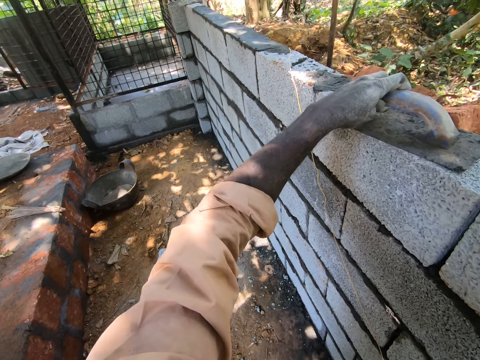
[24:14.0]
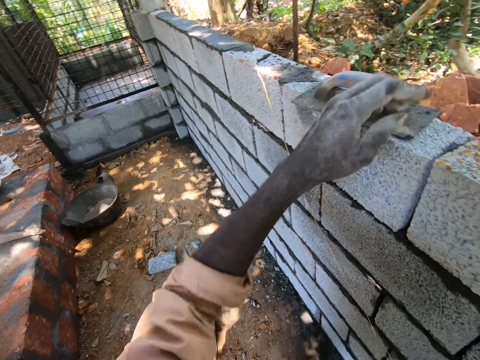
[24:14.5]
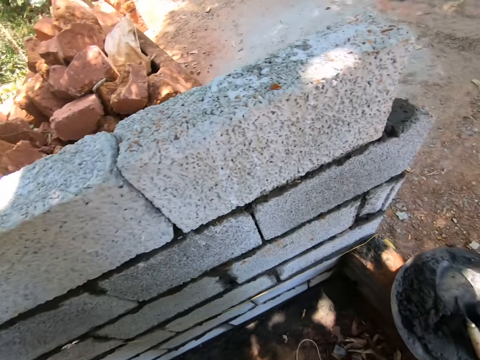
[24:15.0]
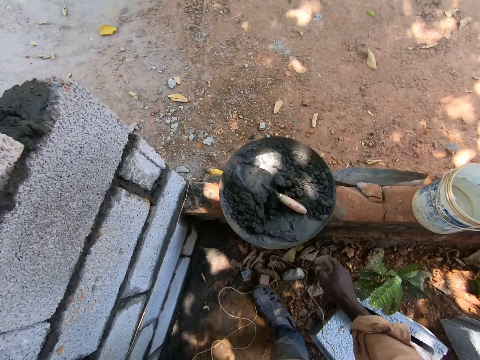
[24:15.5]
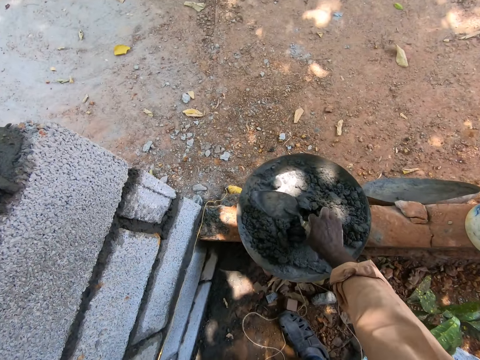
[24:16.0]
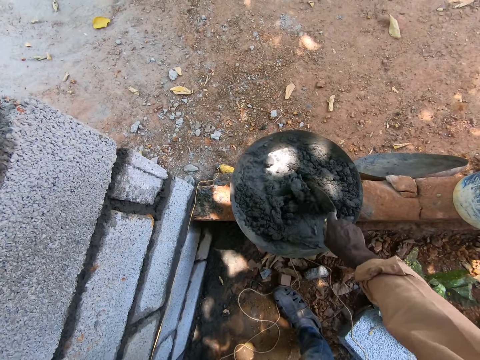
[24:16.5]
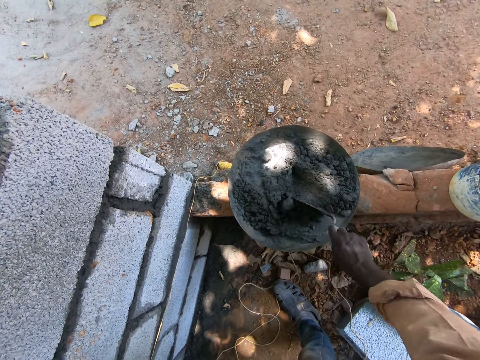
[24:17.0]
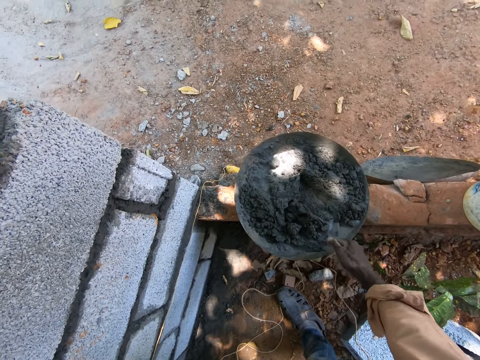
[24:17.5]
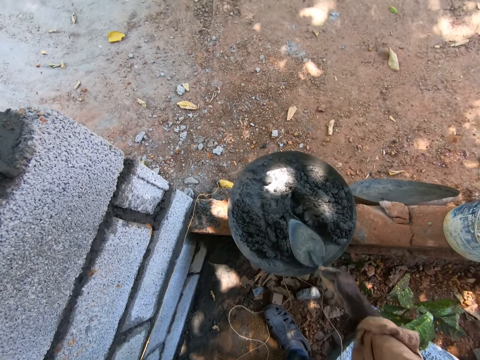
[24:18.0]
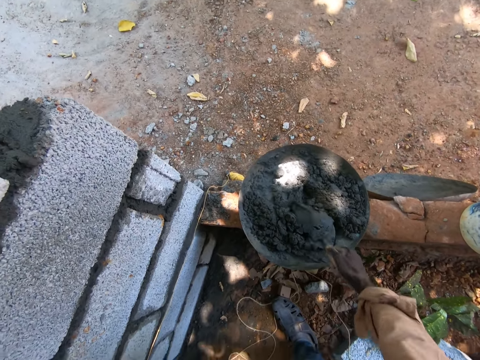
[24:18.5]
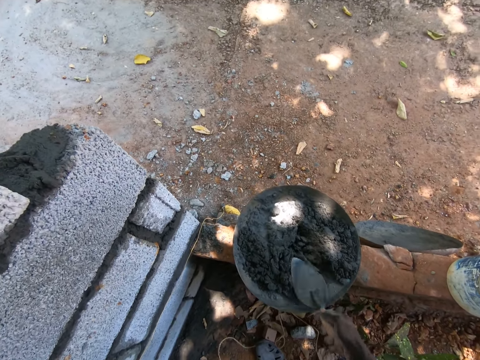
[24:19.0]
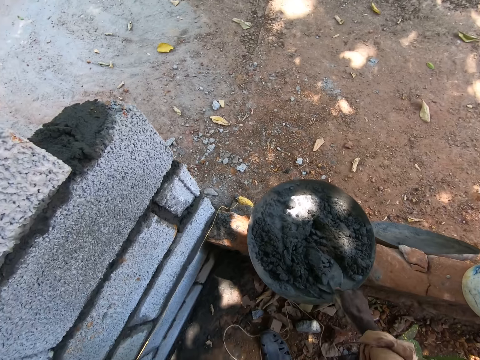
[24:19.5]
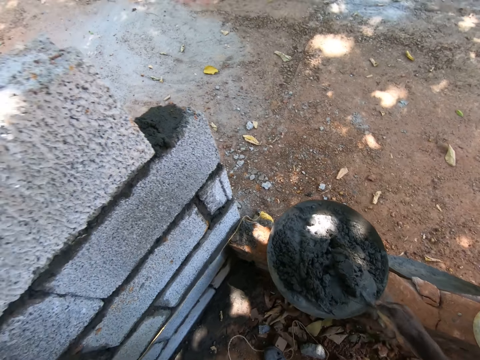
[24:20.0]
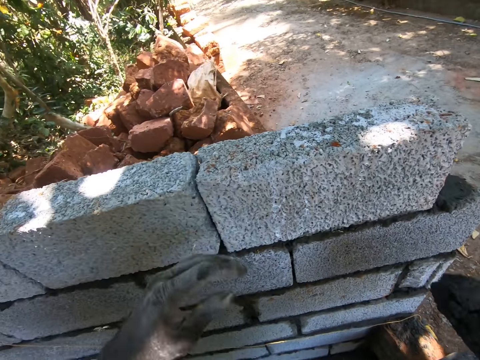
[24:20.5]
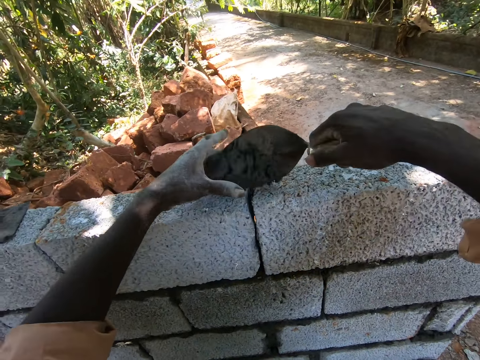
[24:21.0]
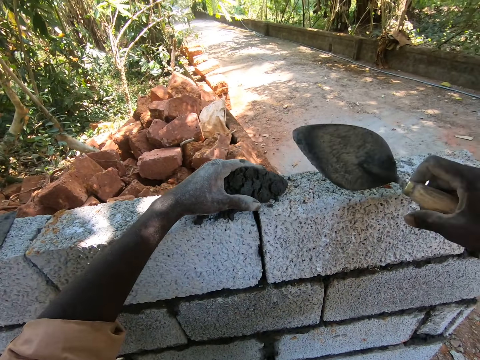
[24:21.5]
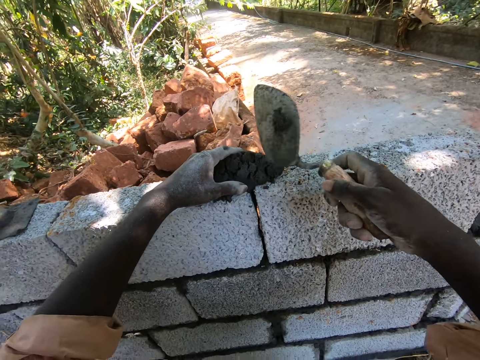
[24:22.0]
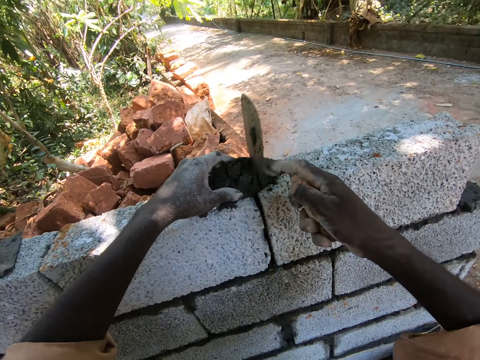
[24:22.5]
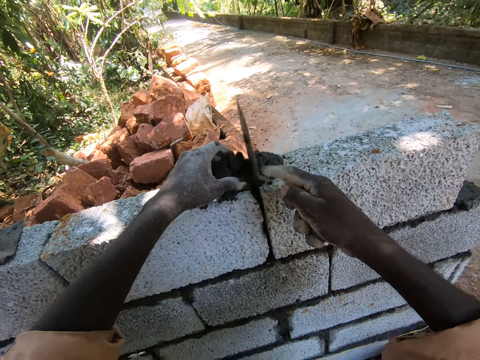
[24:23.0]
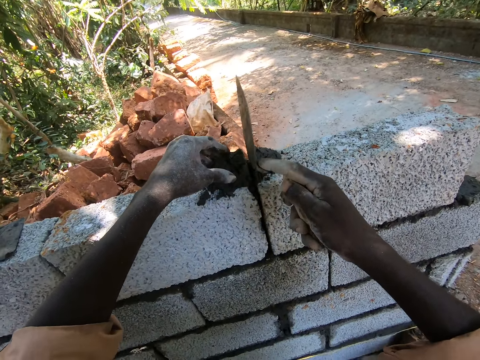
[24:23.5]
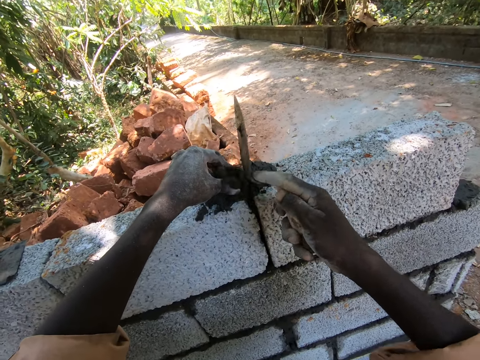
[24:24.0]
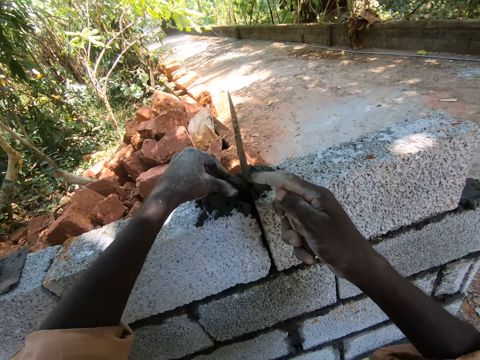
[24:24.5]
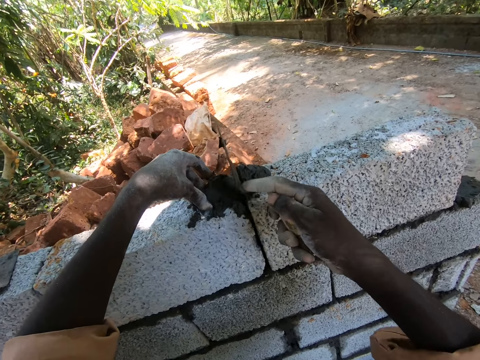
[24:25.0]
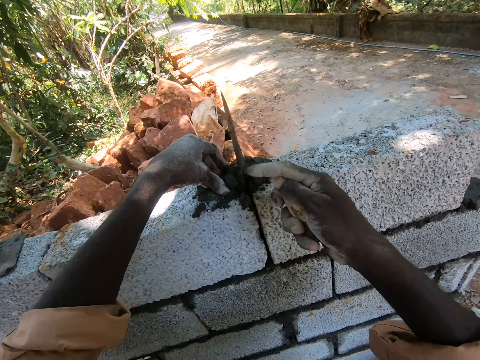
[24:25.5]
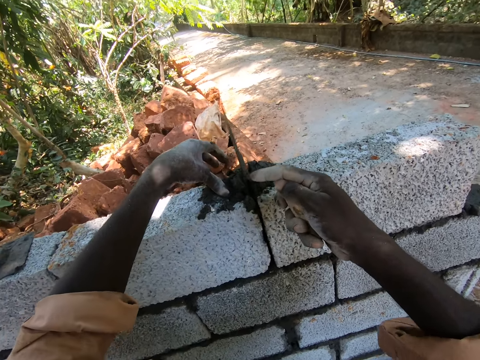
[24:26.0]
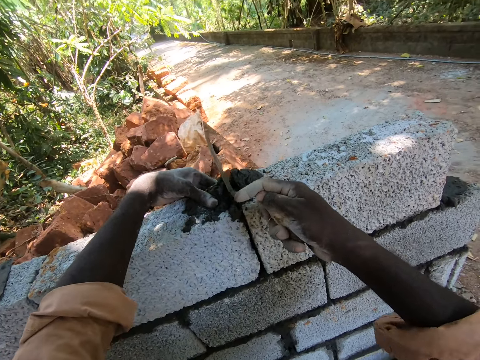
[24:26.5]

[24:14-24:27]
The camera wearer puts the concrete hand tool or trowel on the brick. They scoop concrete with the trowel. They mix the cement with the trowel. They put the cement on the brick wall. They hit the cement on the brick.

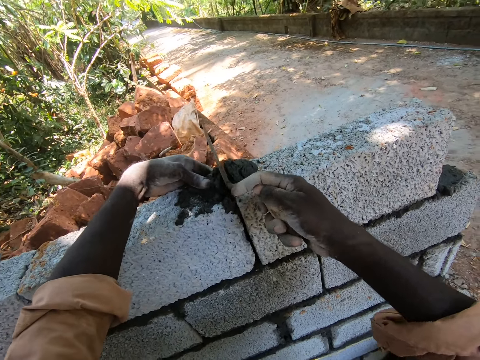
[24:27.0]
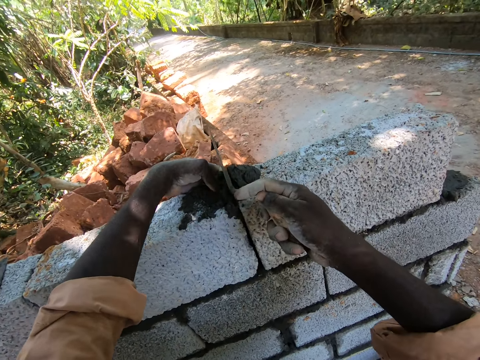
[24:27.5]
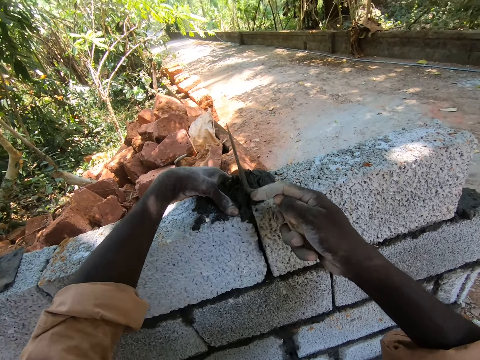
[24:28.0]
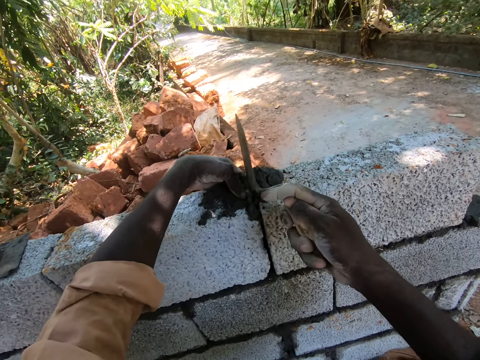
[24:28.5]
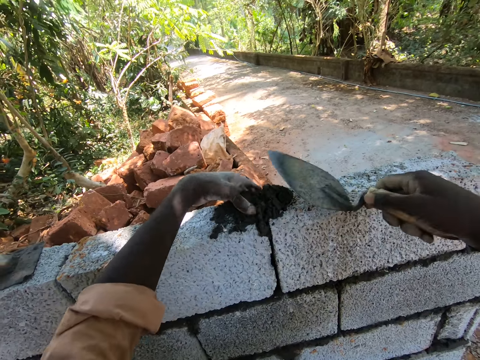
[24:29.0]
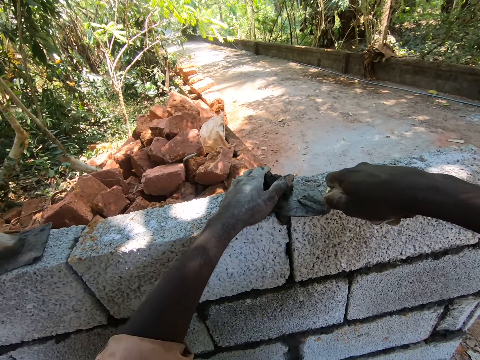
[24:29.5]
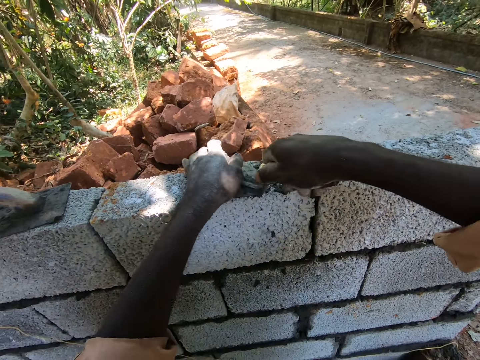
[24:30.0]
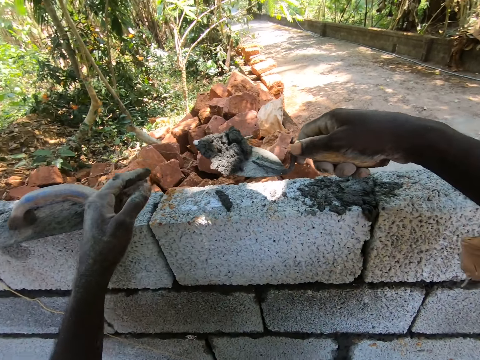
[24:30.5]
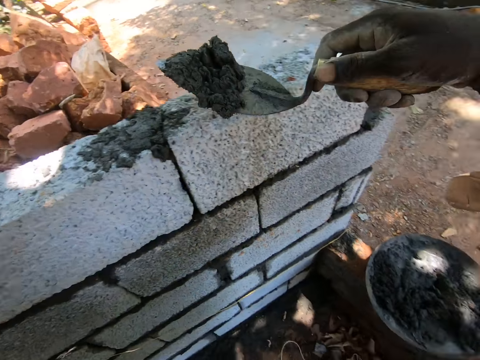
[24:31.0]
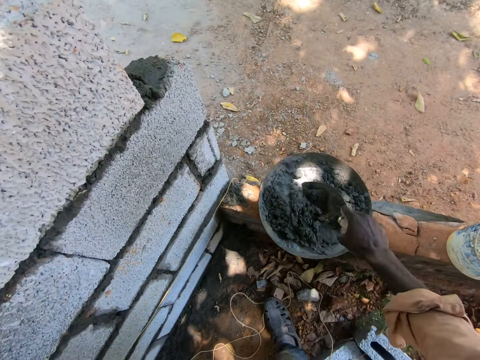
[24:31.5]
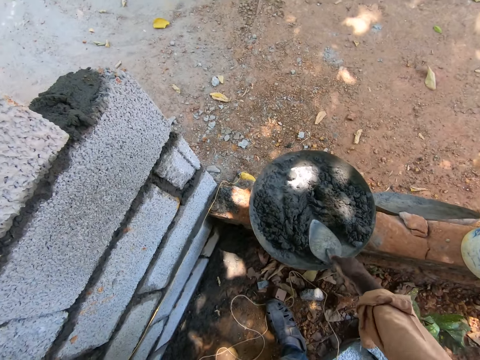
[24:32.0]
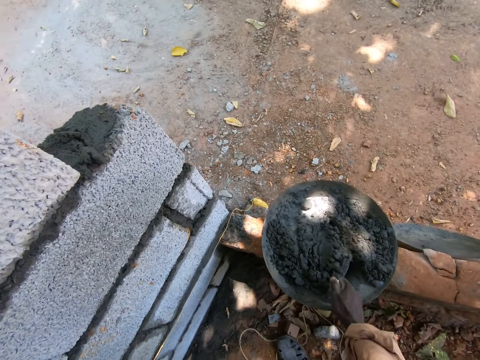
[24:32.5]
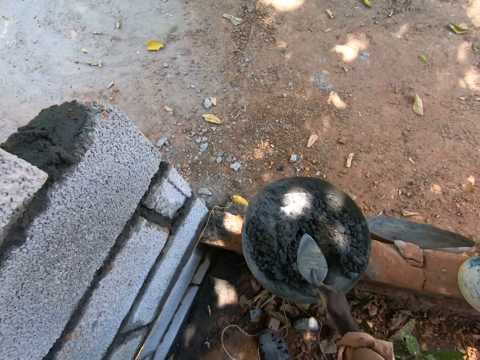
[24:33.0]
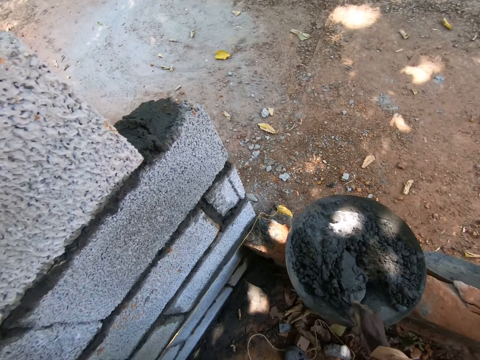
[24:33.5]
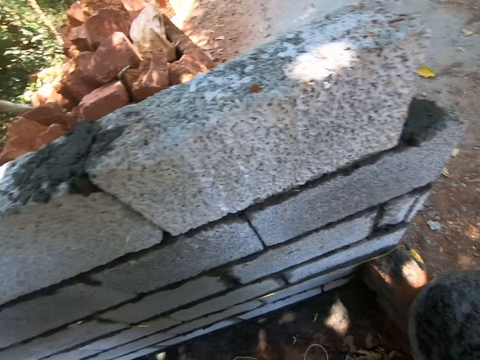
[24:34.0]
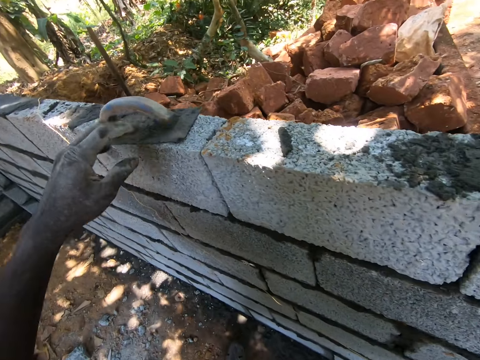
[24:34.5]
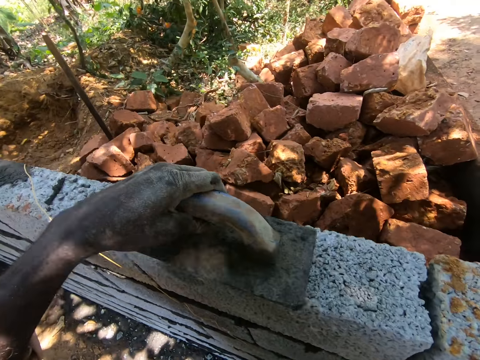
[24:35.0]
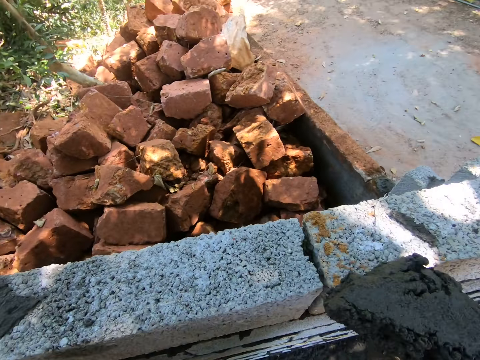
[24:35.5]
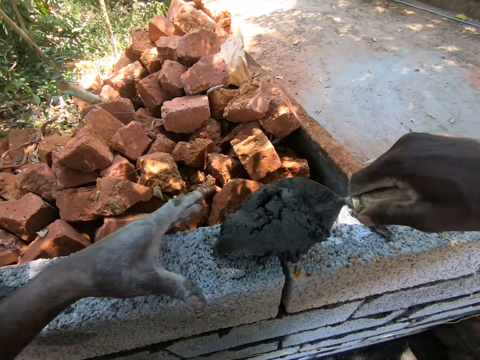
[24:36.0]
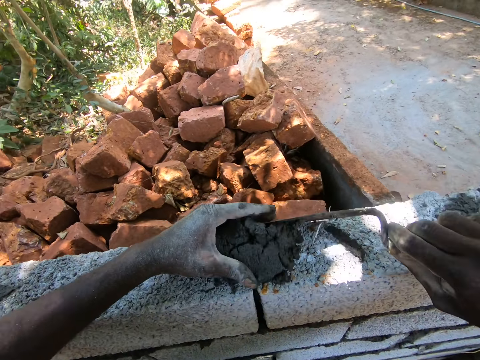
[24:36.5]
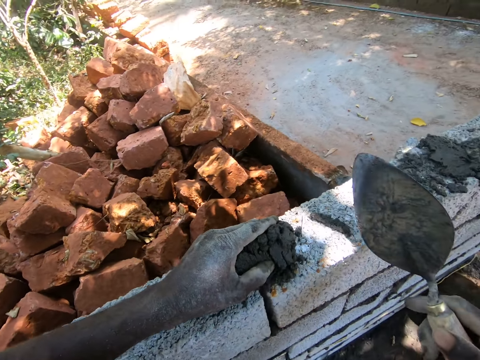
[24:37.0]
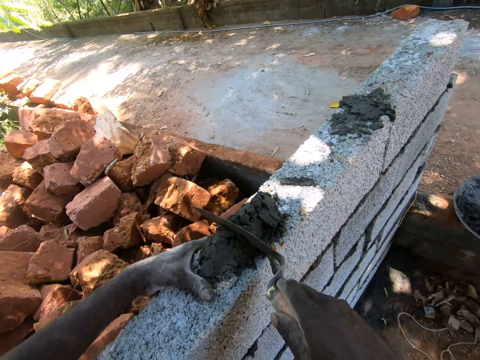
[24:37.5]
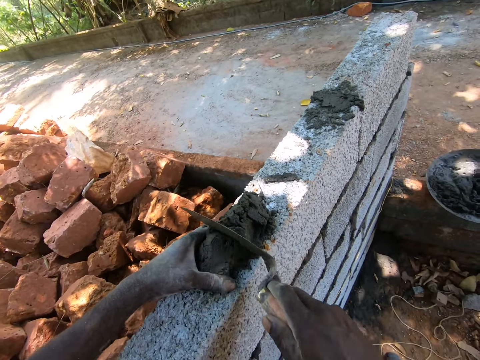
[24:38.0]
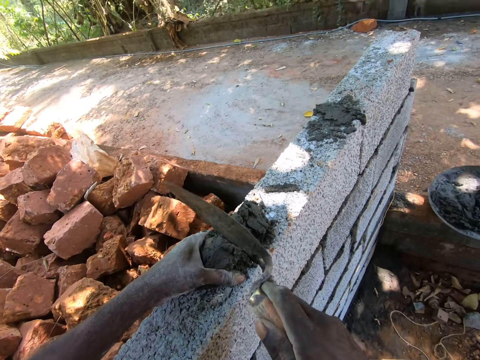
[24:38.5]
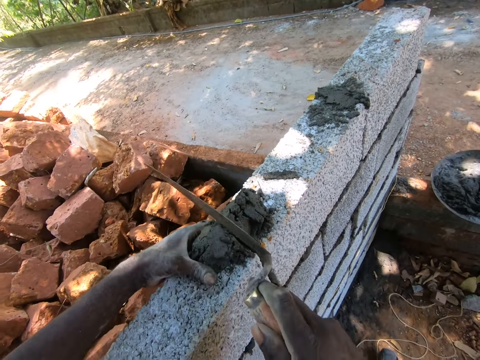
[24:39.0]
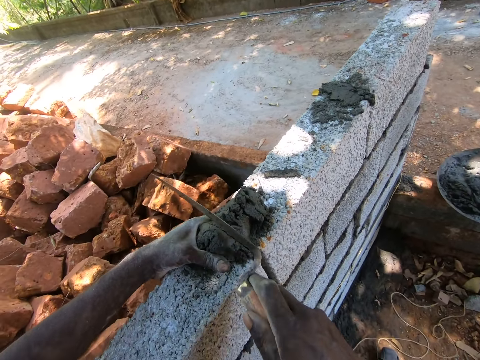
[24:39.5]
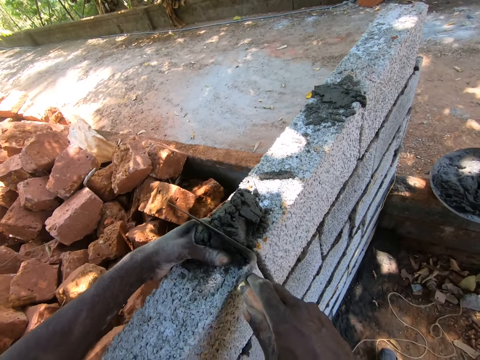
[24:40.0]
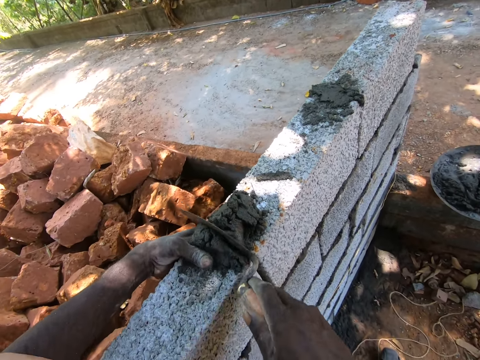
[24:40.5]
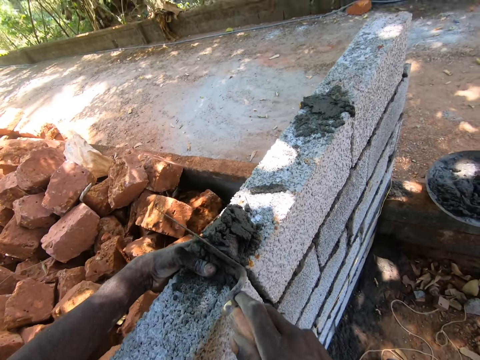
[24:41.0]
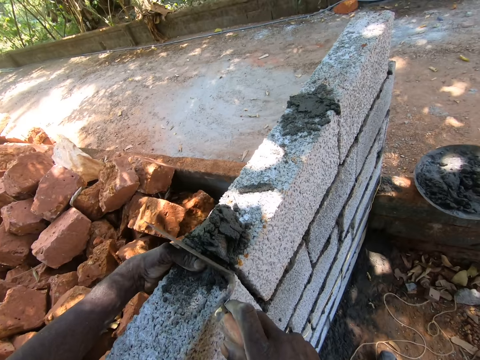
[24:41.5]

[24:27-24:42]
The camera wearer scoops concrete with a trowel. They fetch the cement on the brick. They put the concrete in the basin or bucket. They mix cement in the bucket. They scoop concrete with the trowel. They move the trowel. They pick up cement. They put the cement on the brick wall. They hit the cement on the brick.
